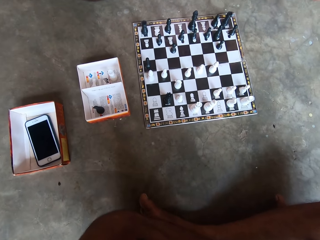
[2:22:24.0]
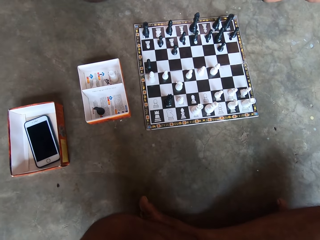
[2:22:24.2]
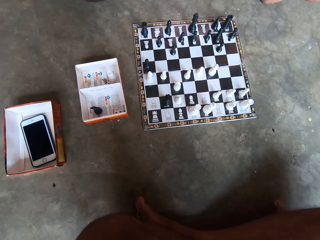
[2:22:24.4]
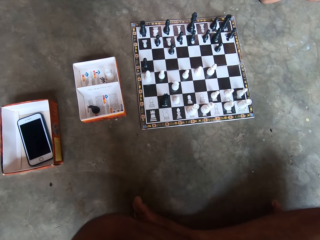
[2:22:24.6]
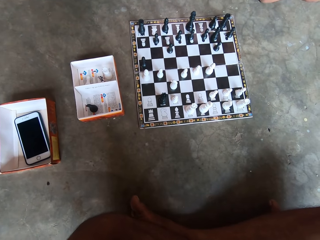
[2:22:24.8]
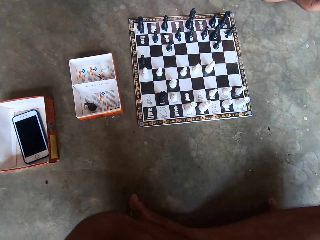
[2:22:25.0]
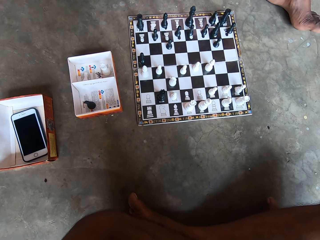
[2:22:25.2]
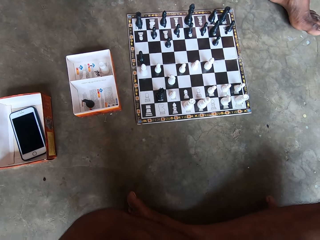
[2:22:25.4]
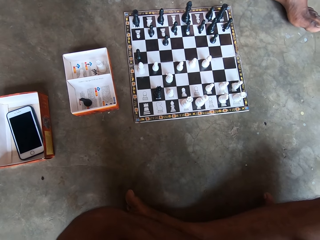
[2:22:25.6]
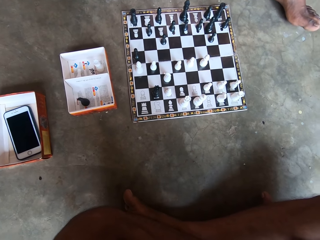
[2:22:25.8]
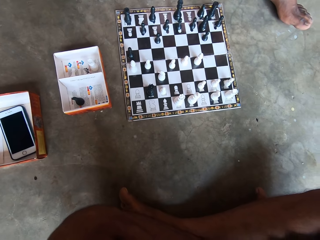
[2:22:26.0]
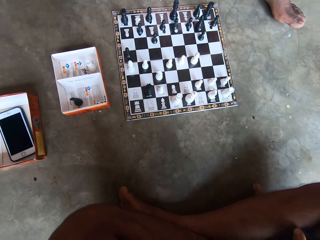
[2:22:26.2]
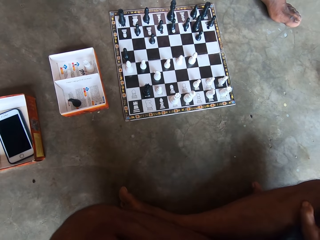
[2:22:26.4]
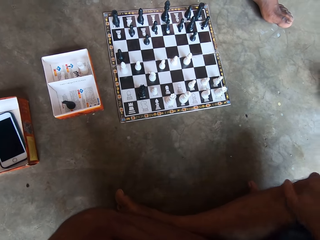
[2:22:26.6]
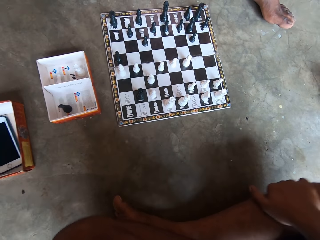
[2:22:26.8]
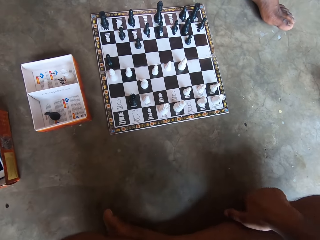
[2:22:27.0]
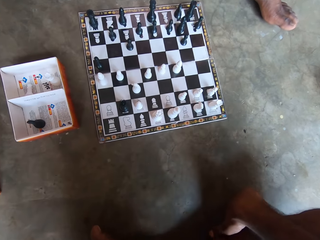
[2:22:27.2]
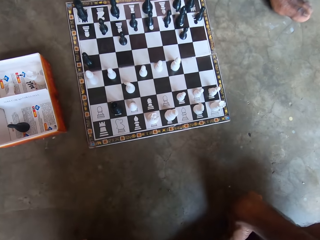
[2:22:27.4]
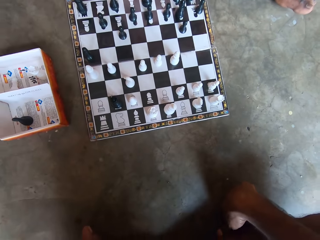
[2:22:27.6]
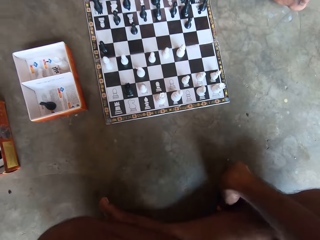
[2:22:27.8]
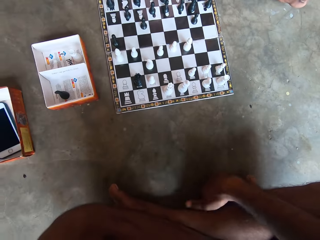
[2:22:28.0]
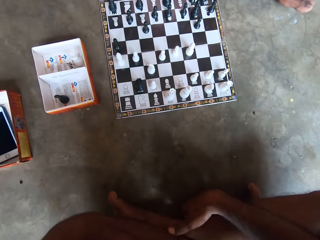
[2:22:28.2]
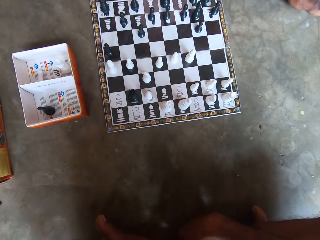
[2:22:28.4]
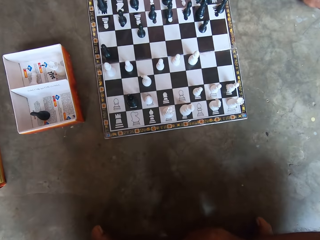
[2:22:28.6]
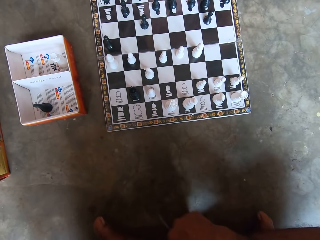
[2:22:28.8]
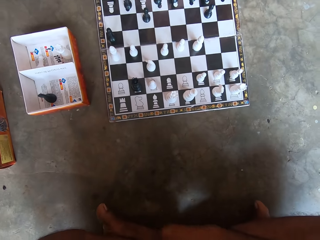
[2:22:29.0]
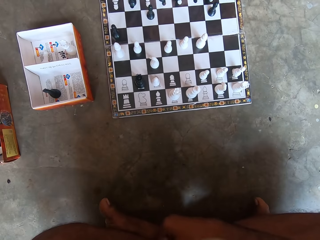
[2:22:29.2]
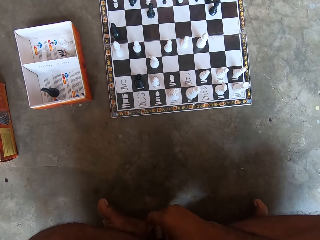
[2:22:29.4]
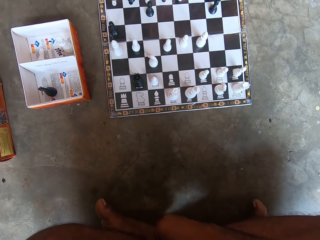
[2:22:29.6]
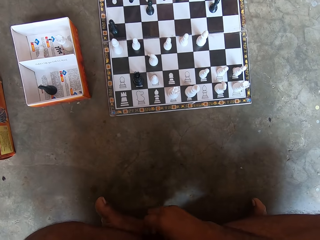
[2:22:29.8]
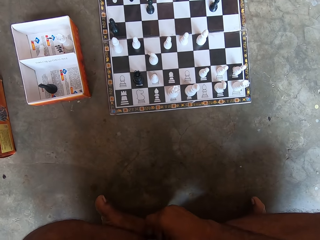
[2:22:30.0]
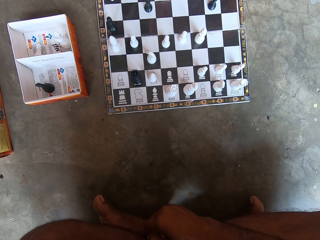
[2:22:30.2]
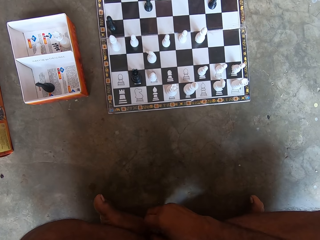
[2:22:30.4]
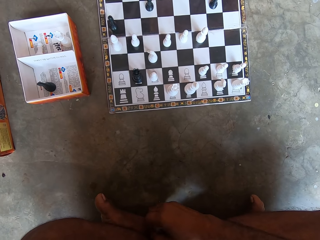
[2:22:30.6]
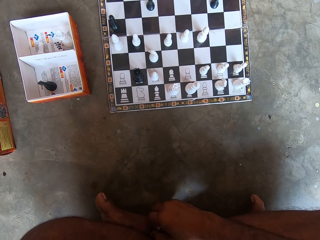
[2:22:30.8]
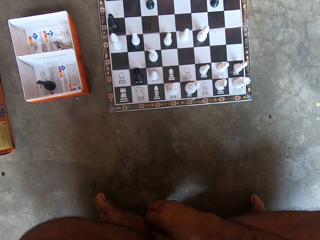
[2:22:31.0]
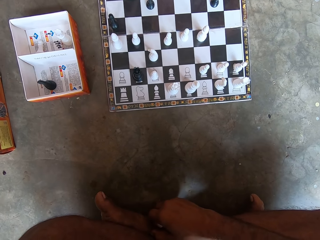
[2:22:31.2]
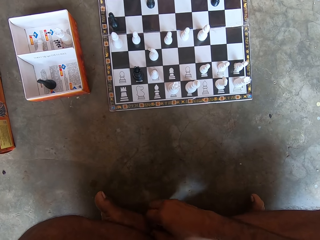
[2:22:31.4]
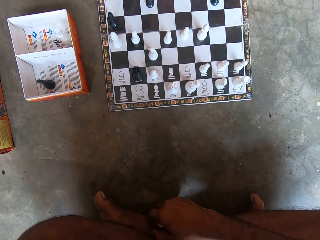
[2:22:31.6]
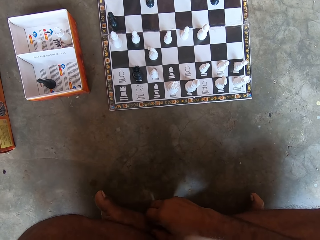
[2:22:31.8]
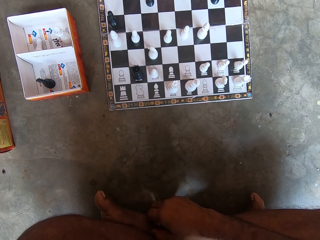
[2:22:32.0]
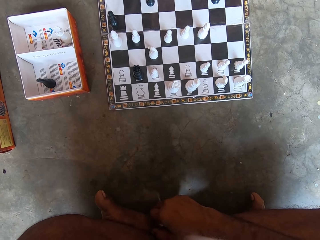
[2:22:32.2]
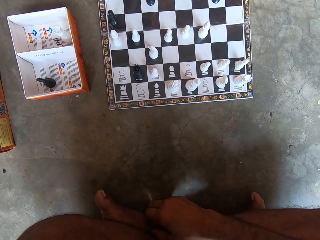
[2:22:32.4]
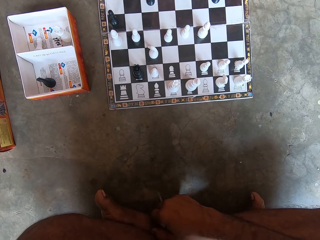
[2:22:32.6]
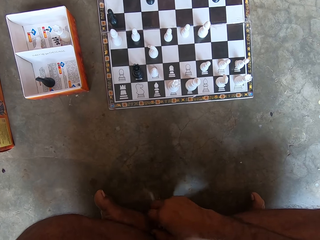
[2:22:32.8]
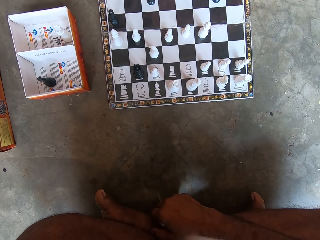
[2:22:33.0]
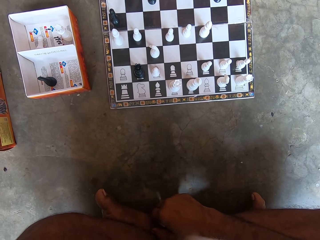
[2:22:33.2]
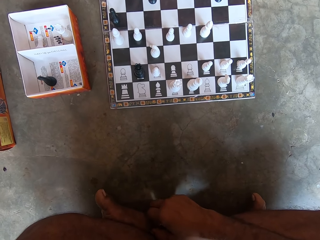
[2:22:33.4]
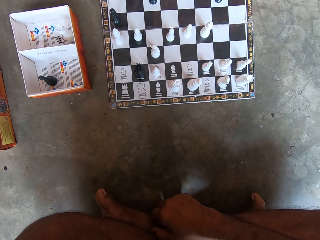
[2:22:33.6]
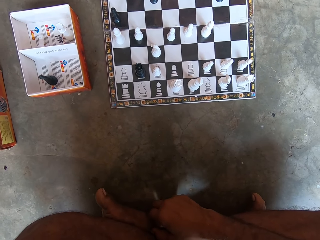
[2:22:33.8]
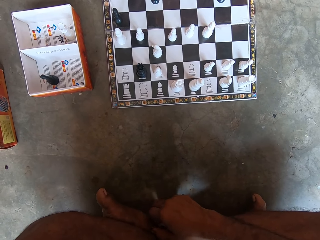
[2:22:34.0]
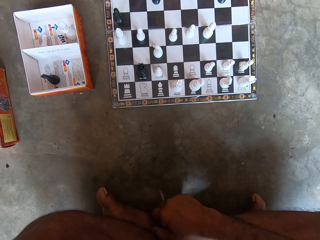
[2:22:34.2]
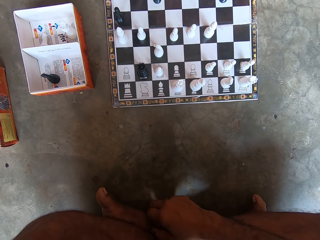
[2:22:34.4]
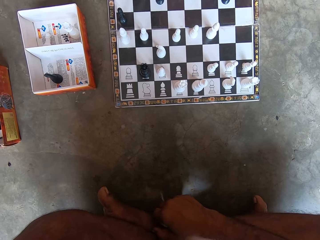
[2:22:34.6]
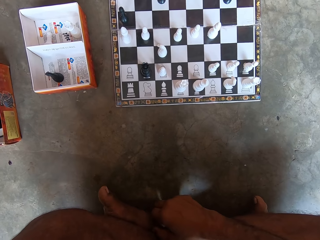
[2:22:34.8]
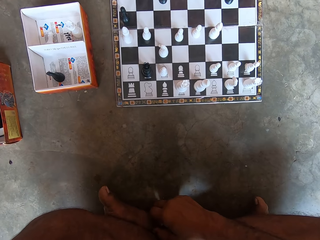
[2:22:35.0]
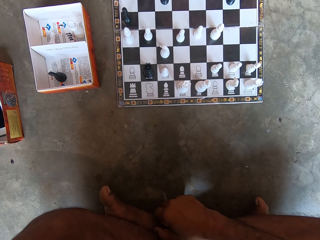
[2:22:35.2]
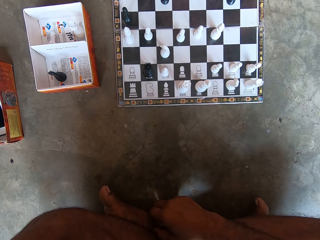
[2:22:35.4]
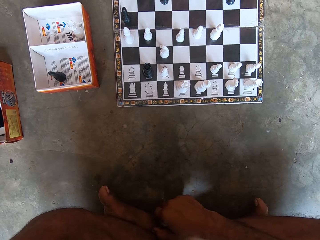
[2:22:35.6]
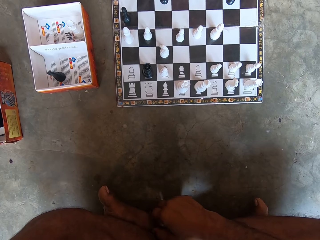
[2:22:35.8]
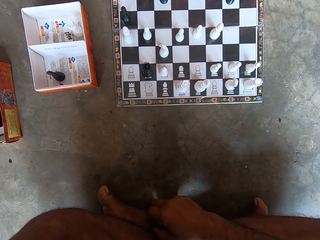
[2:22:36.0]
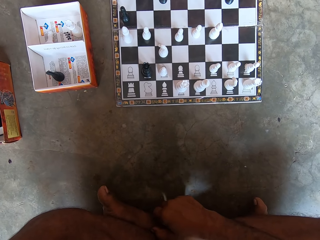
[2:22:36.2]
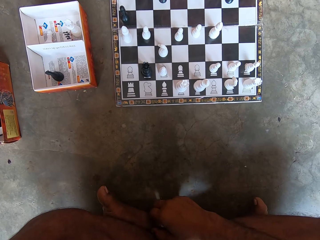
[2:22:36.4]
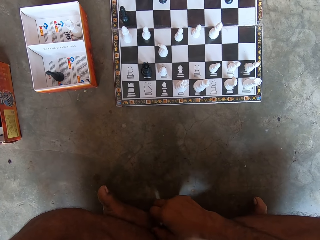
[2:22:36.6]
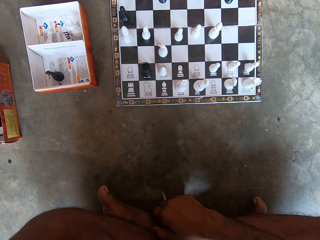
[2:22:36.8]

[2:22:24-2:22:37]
The camera wearer looks at the chess board. A man moves his left leg. The camera wearer touches his right leg. He taps his right leg. He looks at the chess board. He scratches his right leg. He looks at the chess board.

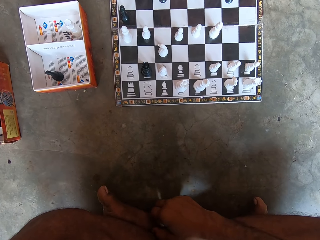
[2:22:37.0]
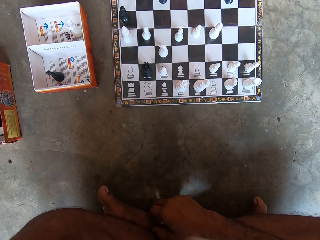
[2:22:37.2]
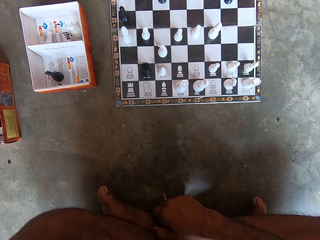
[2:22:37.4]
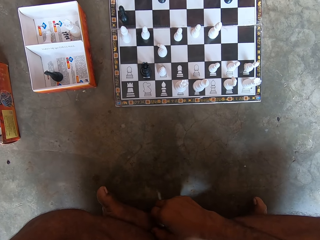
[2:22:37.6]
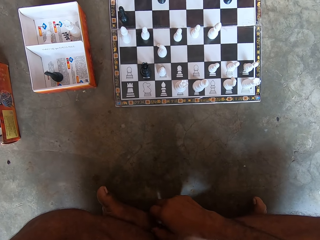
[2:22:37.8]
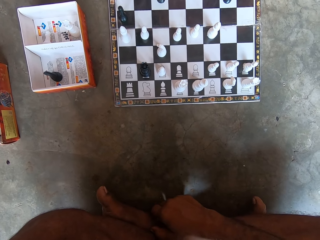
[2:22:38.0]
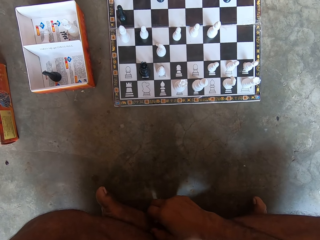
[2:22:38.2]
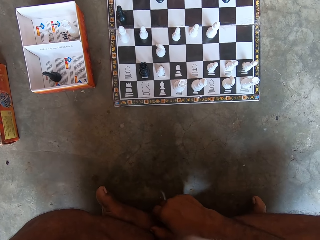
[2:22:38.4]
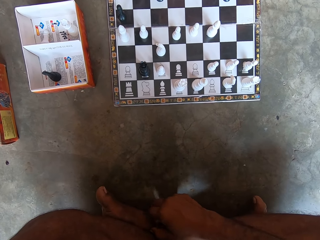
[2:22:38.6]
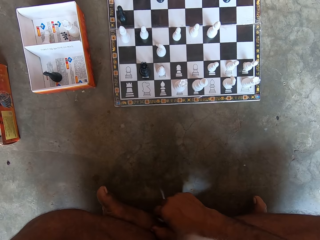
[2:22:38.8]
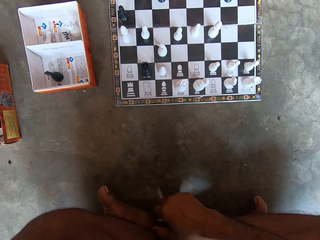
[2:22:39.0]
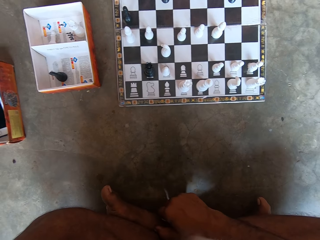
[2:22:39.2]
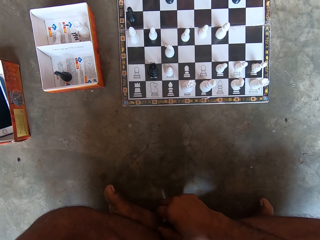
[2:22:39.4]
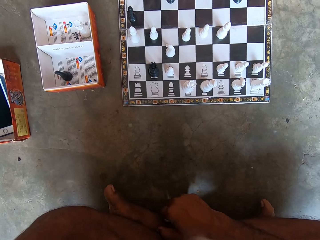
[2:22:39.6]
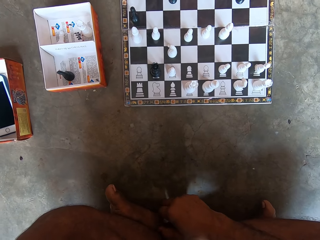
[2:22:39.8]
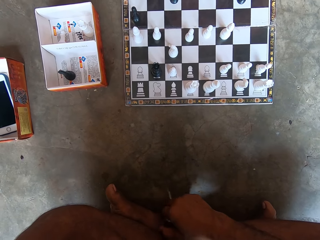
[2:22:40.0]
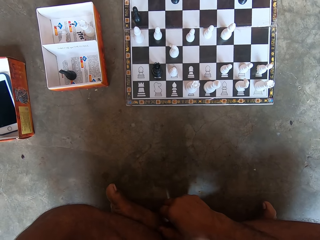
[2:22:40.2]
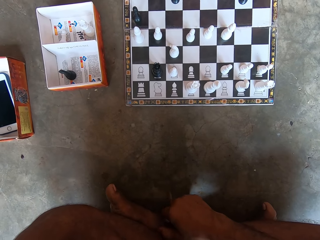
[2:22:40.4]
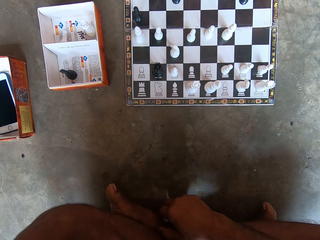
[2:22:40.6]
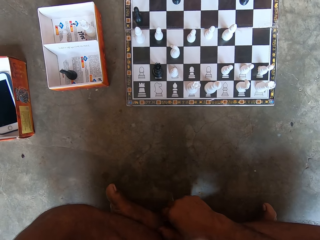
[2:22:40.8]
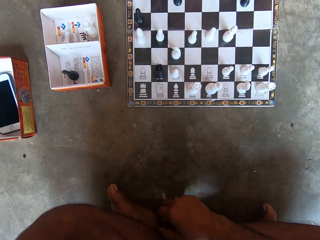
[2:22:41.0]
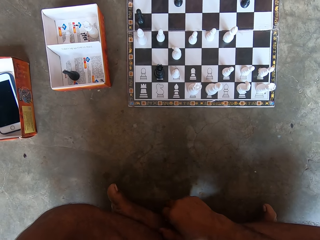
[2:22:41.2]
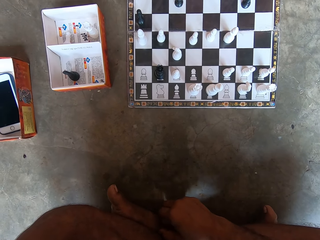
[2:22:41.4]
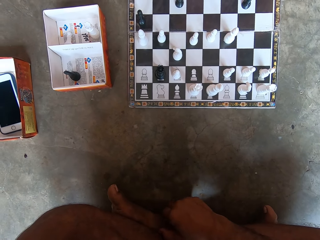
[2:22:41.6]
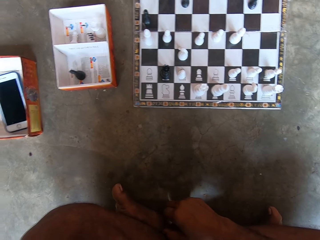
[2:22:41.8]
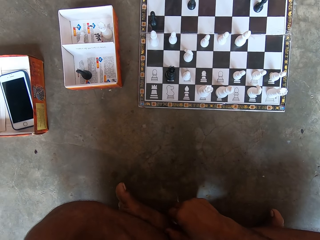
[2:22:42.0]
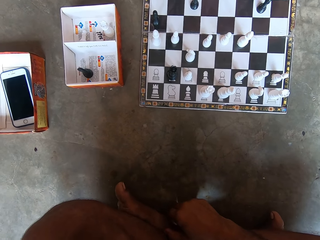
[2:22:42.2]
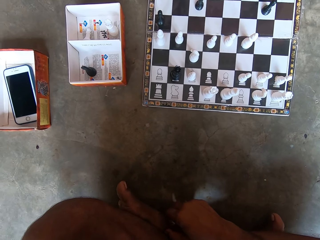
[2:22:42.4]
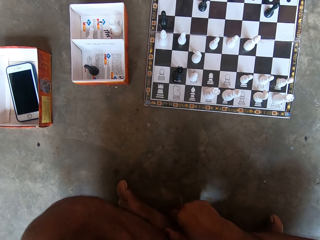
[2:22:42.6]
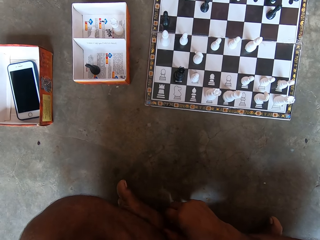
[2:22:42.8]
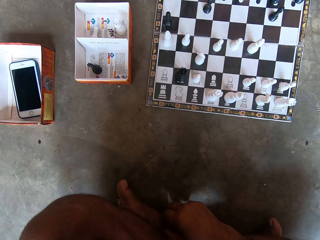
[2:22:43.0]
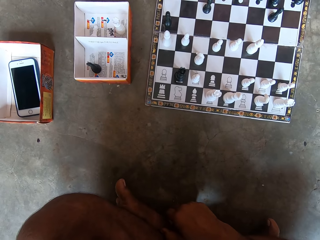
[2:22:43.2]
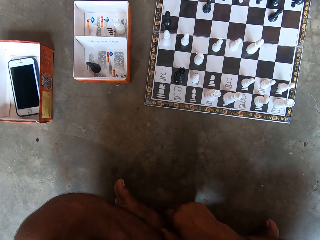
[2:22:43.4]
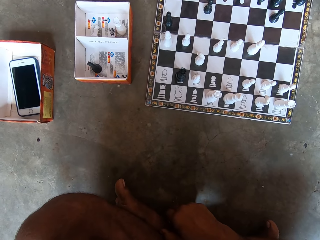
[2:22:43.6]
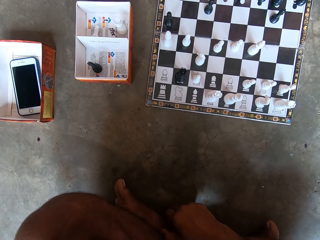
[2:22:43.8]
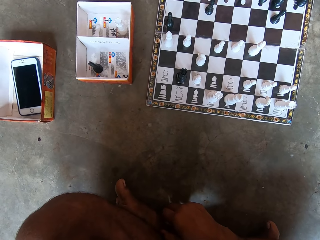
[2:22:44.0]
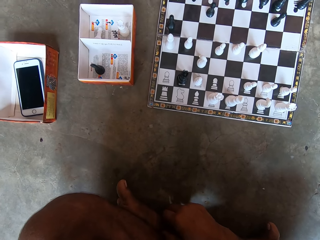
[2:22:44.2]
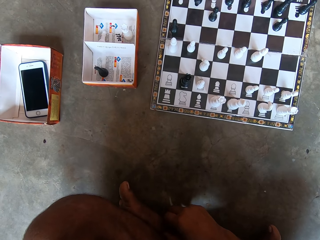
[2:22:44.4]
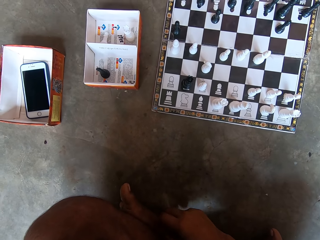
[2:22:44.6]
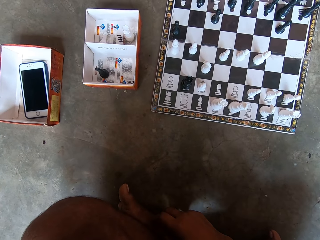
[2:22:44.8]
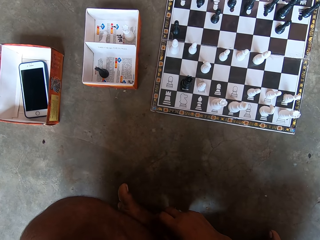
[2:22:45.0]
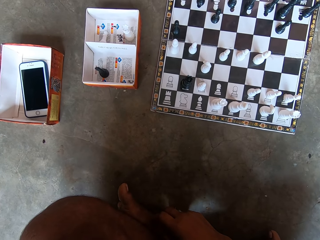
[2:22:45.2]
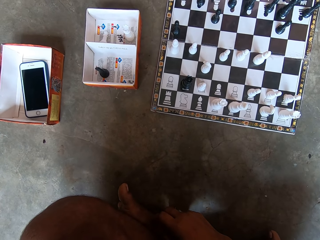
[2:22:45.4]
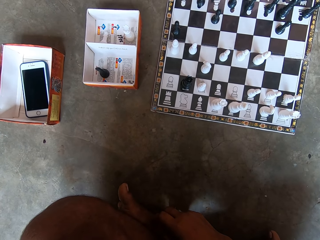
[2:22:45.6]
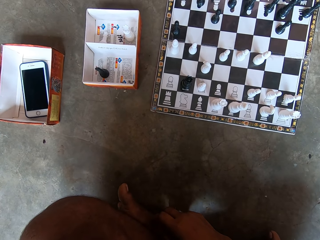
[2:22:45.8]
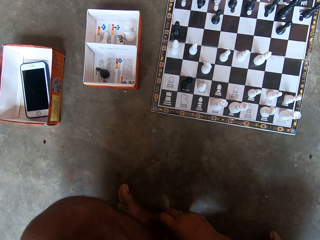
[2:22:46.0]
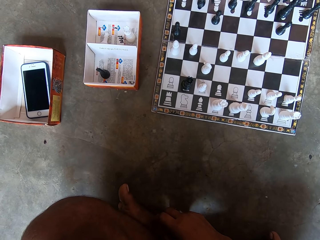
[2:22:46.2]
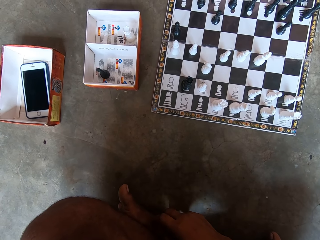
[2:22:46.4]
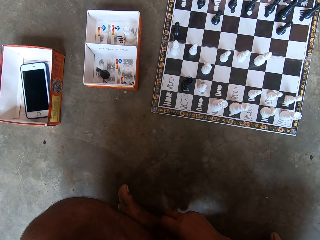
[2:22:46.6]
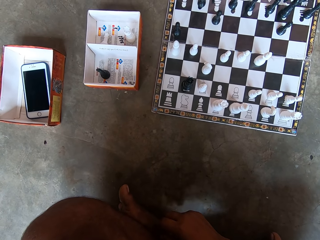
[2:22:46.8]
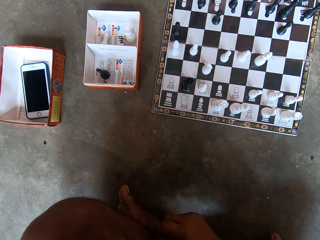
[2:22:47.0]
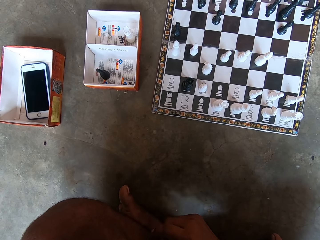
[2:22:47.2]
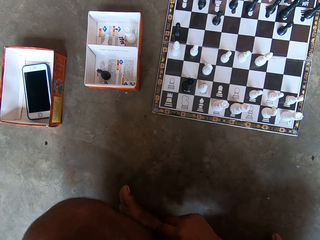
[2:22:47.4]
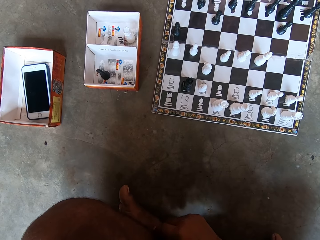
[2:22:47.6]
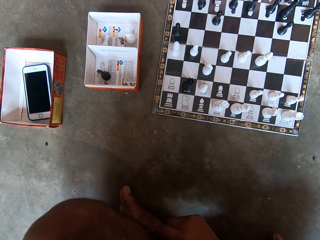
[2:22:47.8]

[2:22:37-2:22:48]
The camera wearer scratches his right leg. He looks at the chess board.
